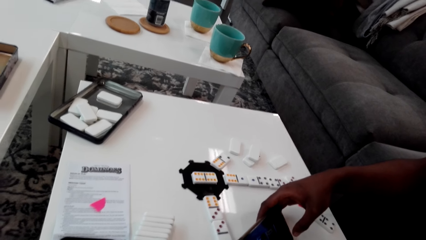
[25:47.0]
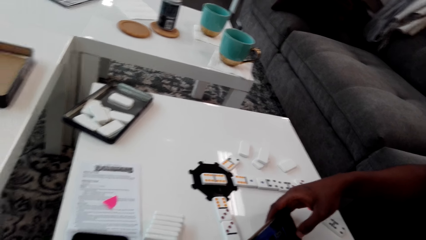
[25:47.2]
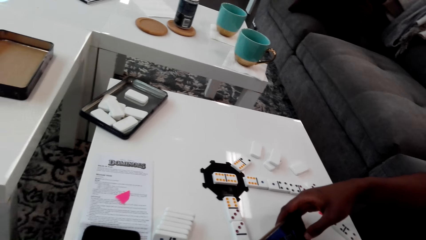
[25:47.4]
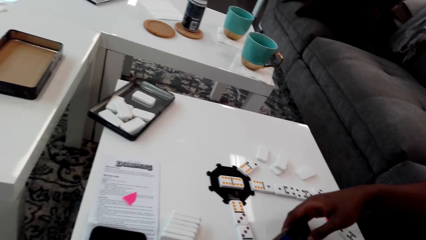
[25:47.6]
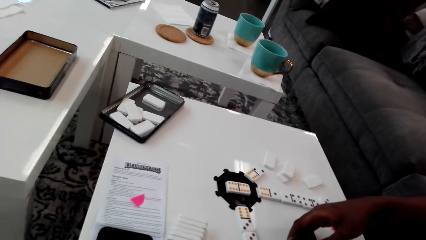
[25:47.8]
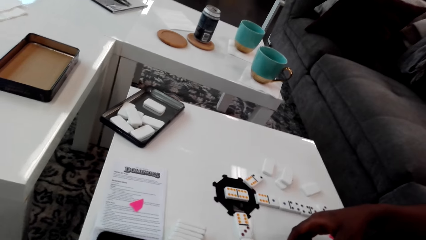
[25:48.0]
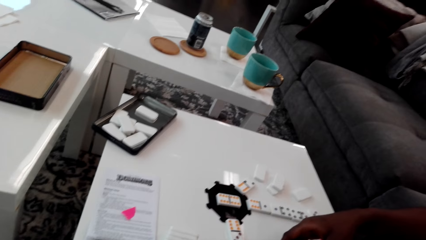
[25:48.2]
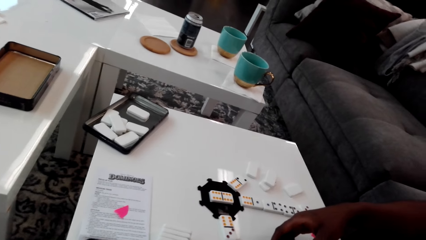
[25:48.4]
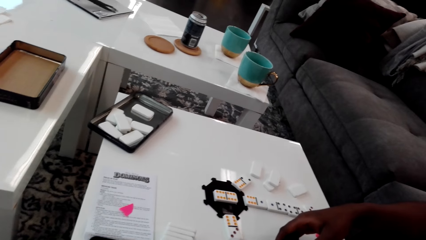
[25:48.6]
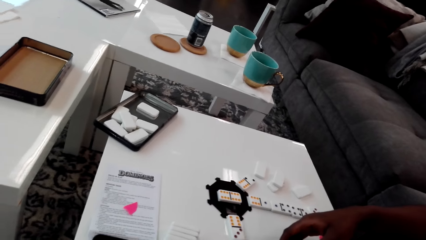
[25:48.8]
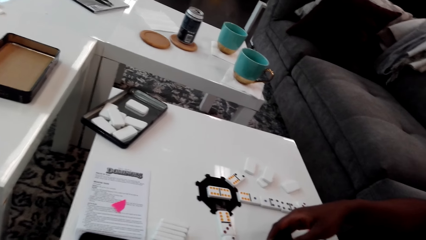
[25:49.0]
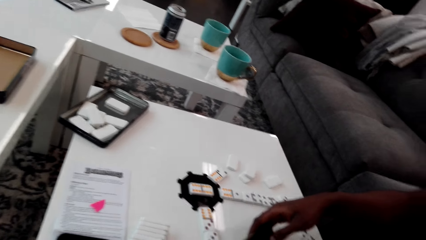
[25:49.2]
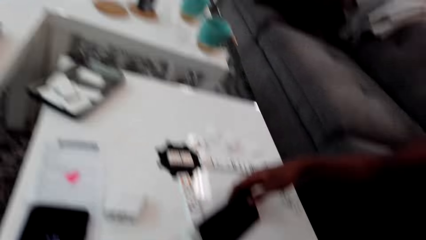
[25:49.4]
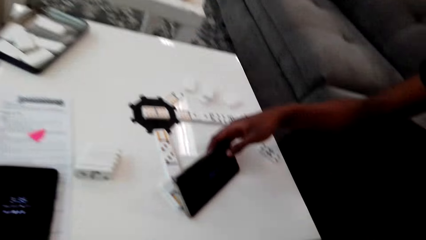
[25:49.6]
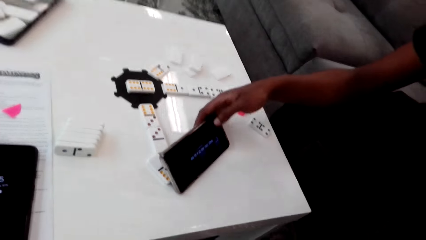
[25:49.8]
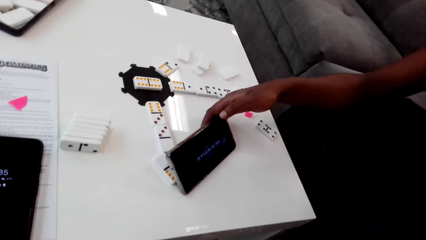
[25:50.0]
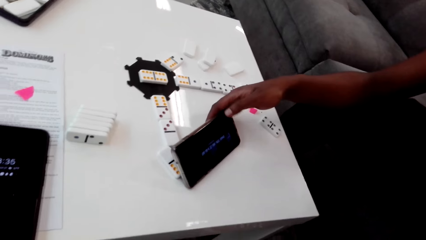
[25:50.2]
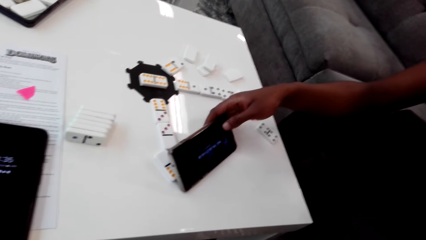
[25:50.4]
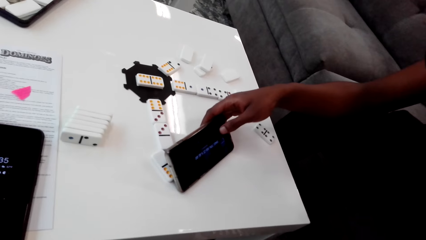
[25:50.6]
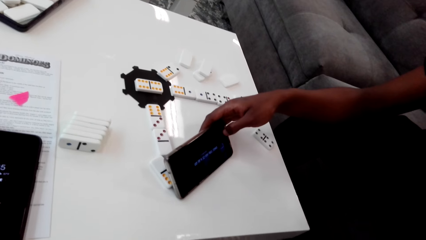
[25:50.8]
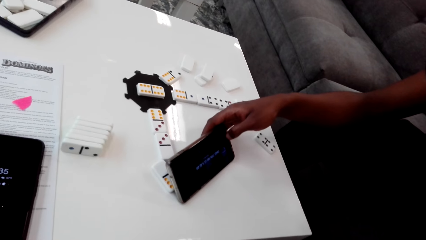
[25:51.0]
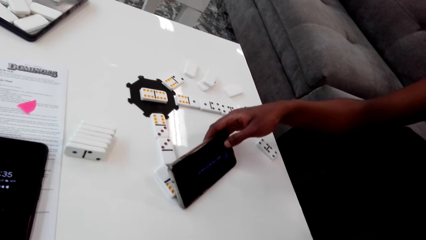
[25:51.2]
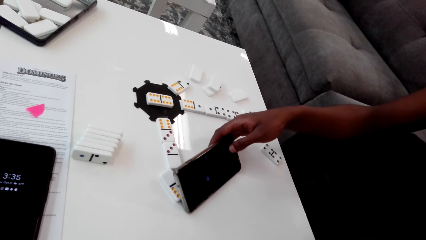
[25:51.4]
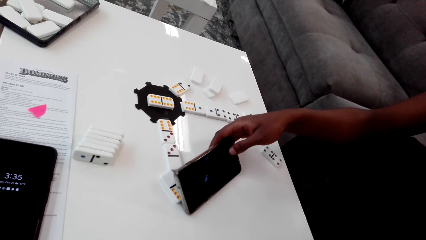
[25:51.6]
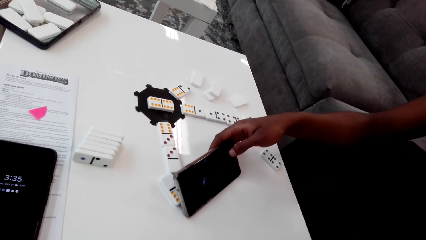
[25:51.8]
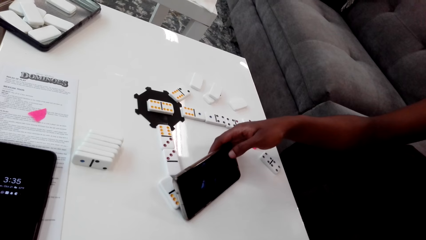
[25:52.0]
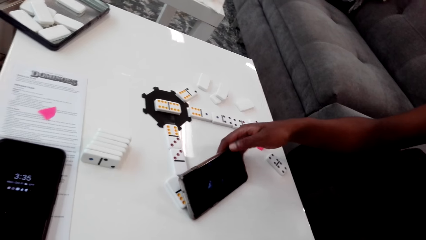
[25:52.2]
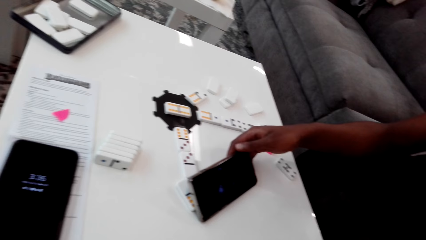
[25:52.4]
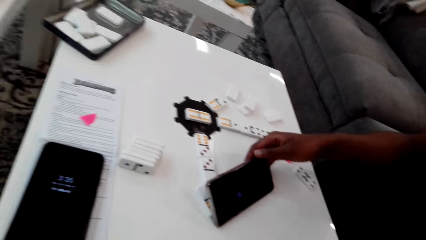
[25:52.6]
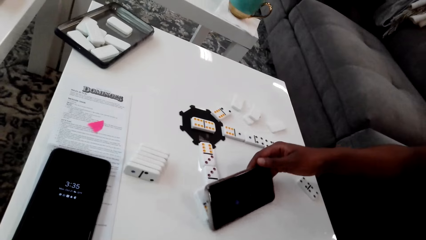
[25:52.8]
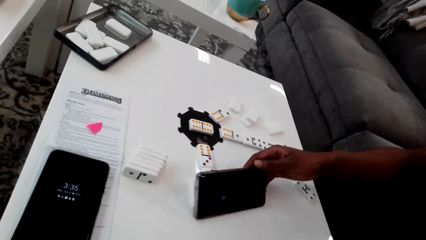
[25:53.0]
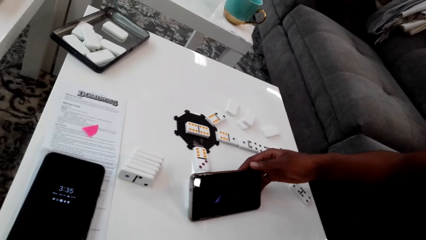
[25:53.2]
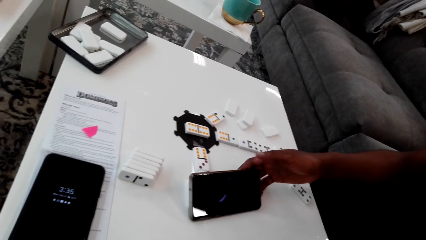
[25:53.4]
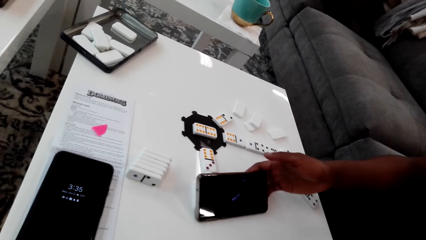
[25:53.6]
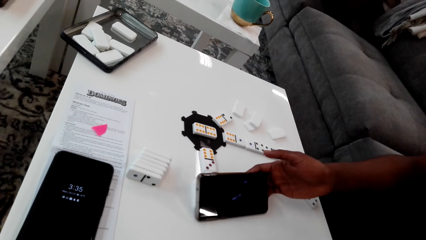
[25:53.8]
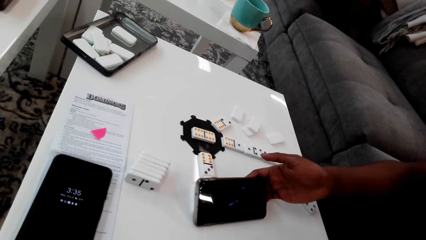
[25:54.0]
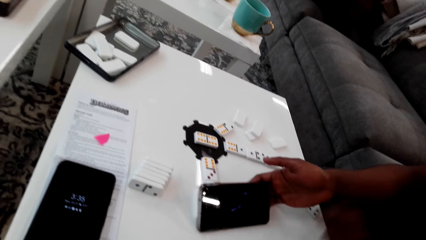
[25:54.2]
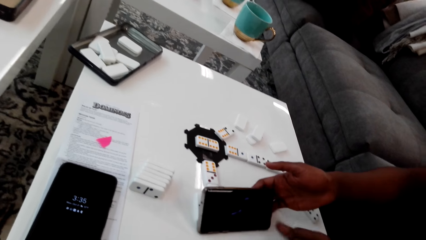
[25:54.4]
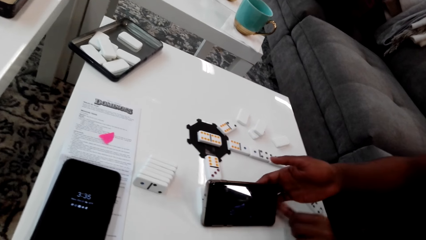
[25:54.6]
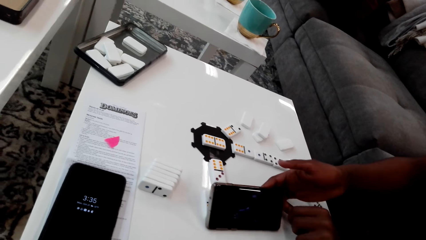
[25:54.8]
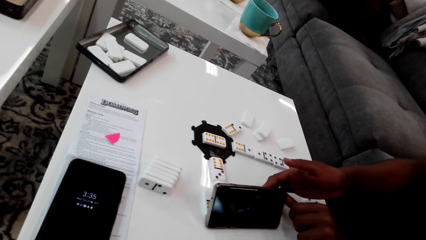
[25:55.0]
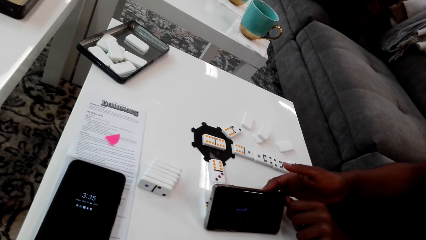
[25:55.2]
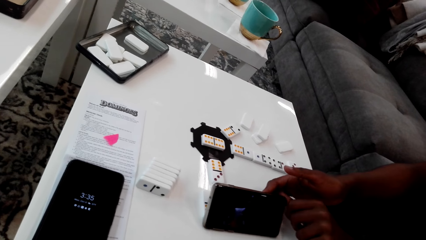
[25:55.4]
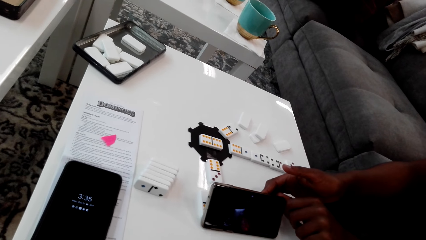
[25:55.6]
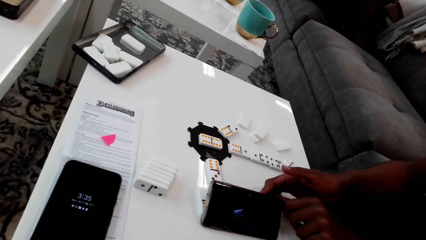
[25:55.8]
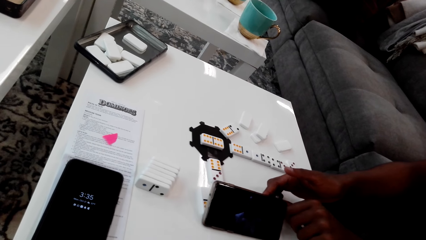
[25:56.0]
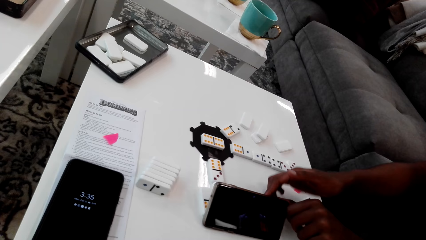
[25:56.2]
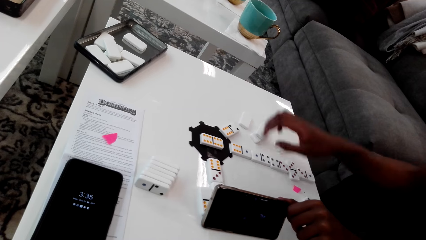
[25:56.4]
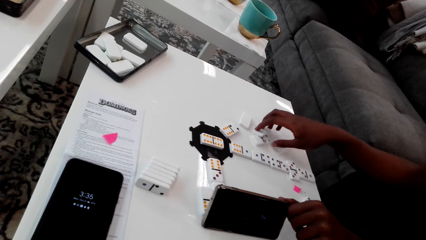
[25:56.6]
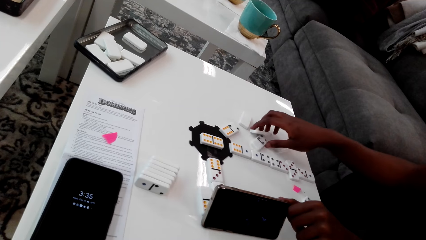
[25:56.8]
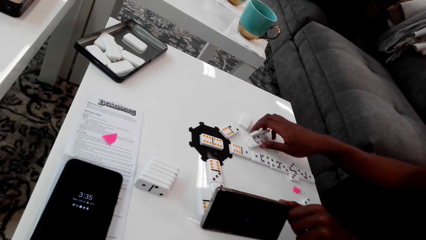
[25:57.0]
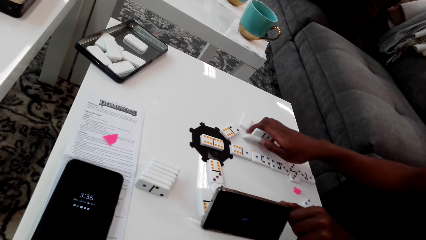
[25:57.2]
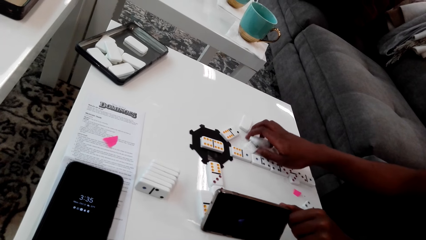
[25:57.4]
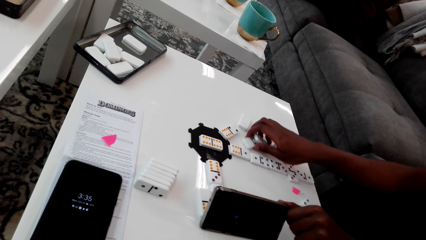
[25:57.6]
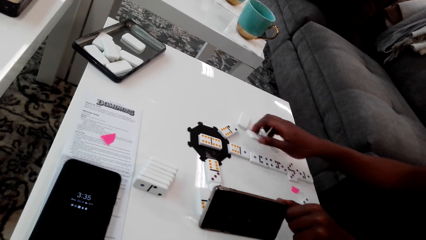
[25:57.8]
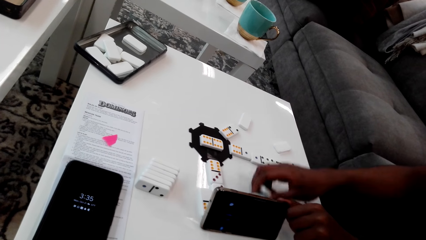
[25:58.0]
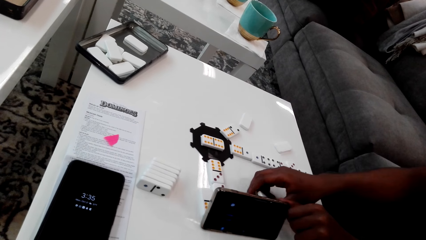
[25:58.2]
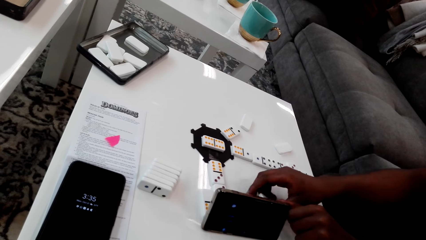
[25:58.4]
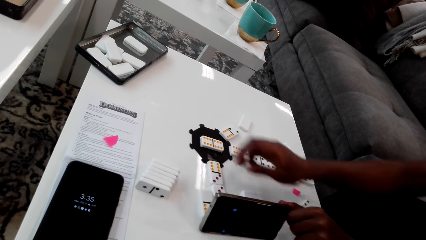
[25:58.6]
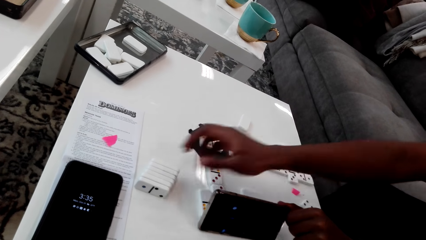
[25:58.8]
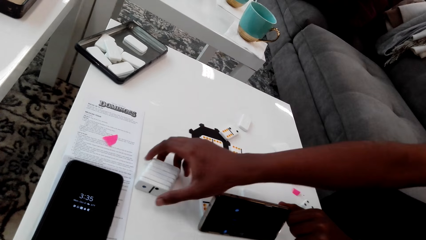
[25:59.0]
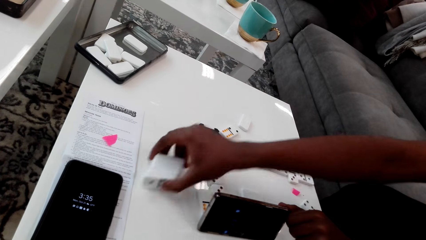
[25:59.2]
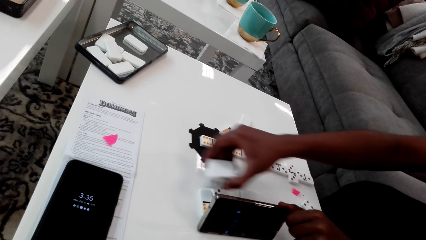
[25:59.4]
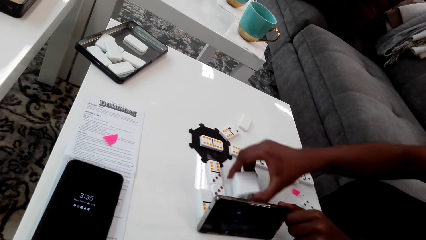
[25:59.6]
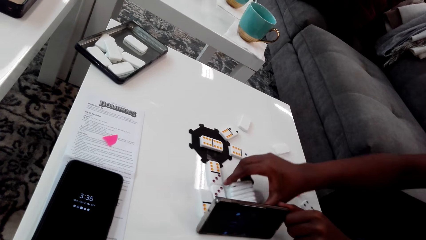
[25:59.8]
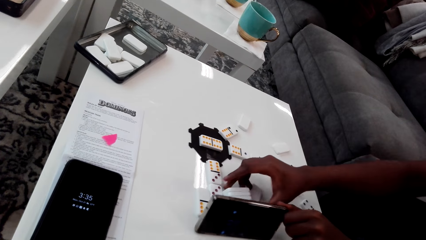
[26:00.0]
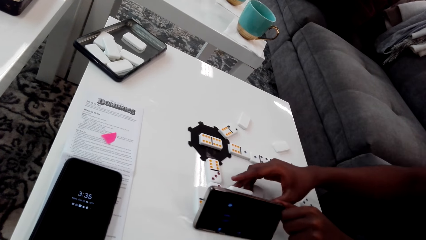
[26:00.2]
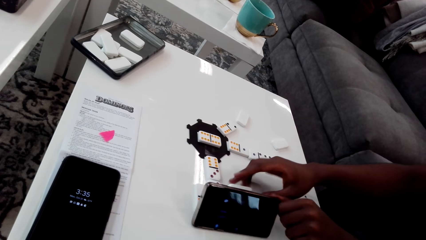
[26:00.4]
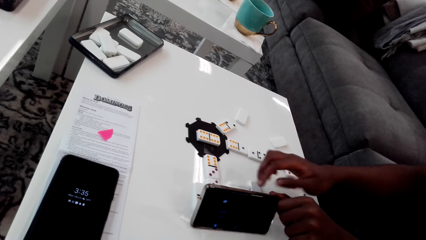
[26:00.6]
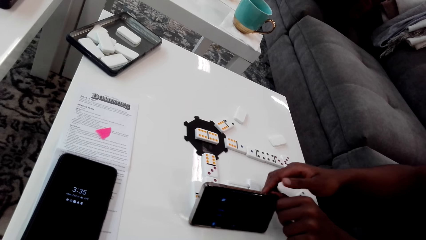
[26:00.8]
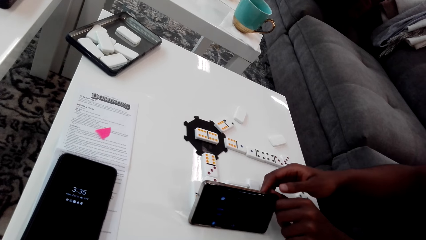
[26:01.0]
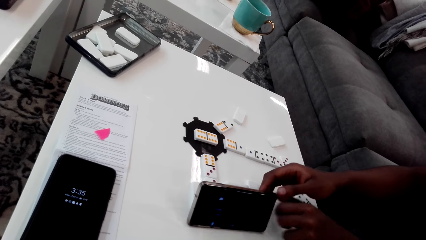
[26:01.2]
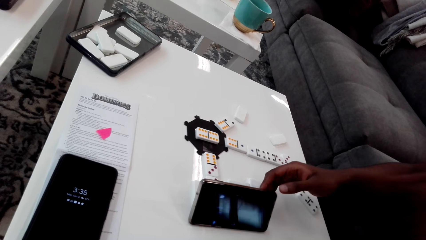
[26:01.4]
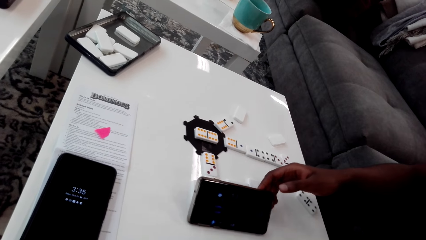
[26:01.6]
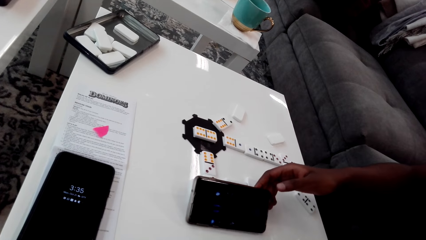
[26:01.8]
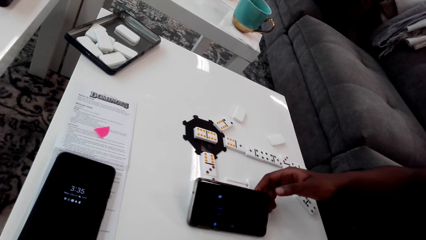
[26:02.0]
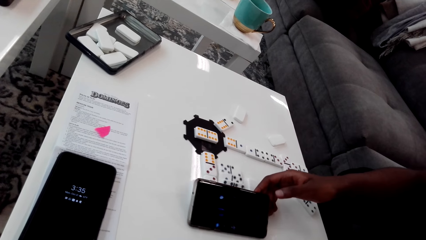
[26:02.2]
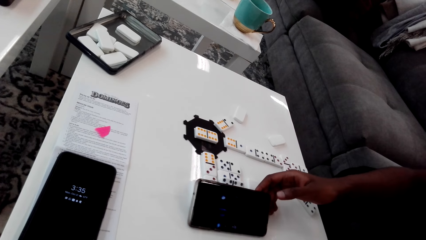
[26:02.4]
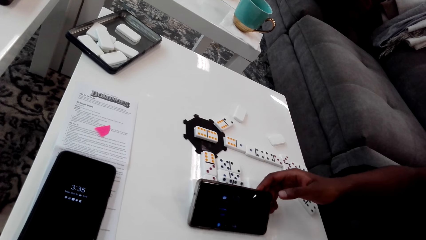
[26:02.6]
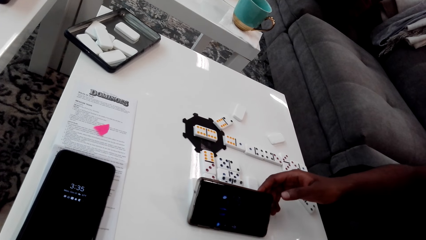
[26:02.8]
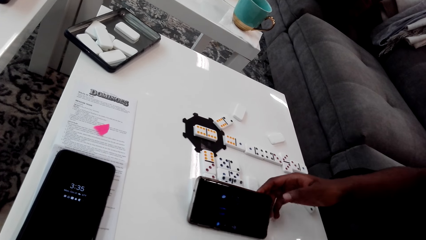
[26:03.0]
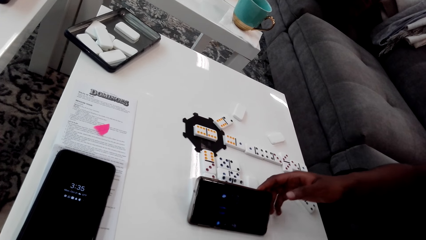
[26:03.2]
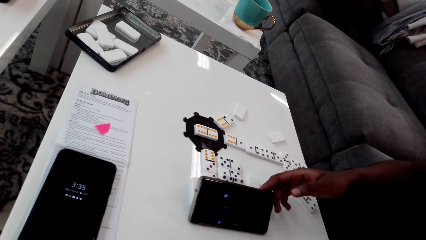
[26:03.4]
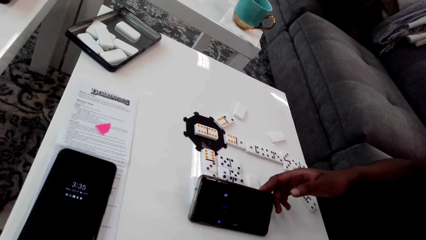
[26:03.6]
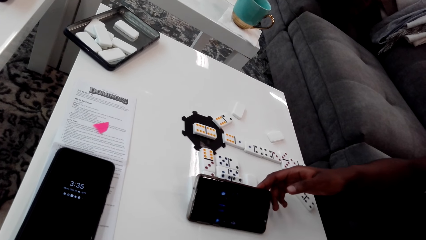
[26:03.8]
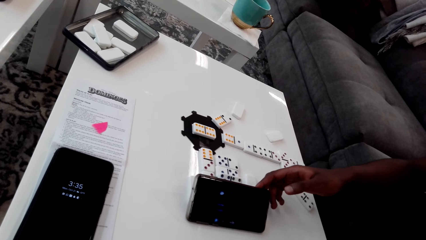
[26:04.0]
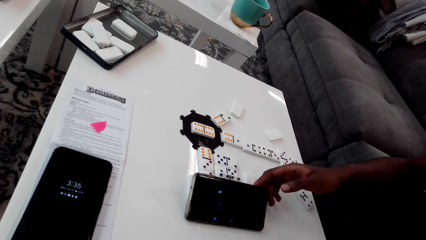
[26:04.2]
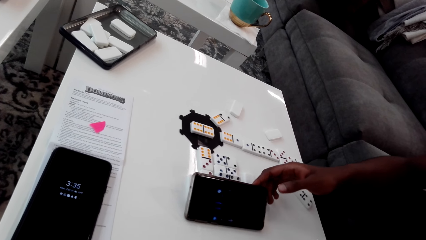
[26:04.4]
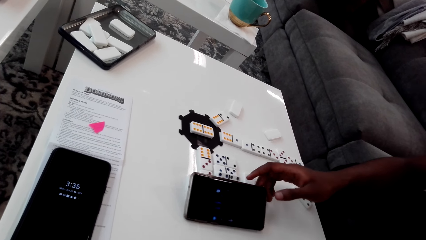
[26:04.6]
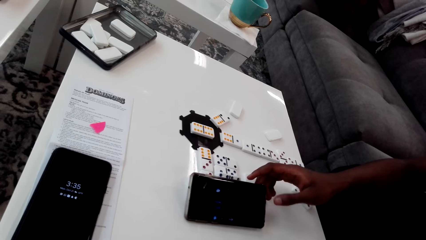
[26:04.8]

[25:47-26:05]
A man operates a phone. He adjusts the phone, holds the phone and picks up game pieces or cardboard. He places the card on the phone. He picks up the game pieces. He places the cardboards behind the phone. He holds the phone and uses the phone.
